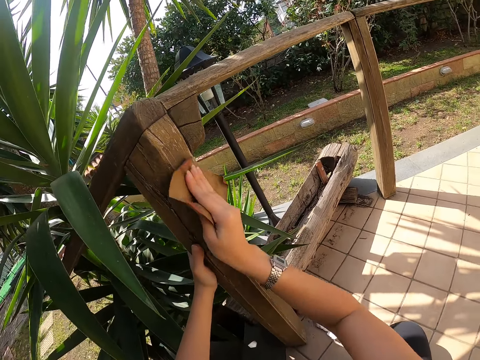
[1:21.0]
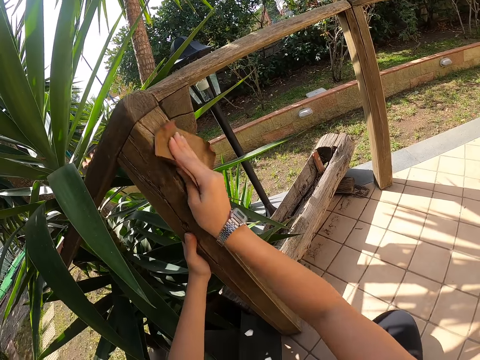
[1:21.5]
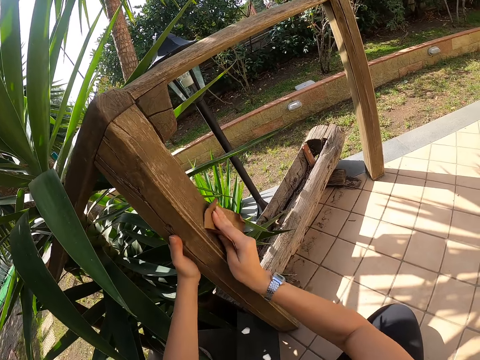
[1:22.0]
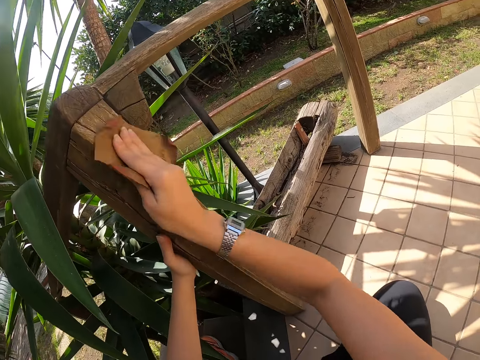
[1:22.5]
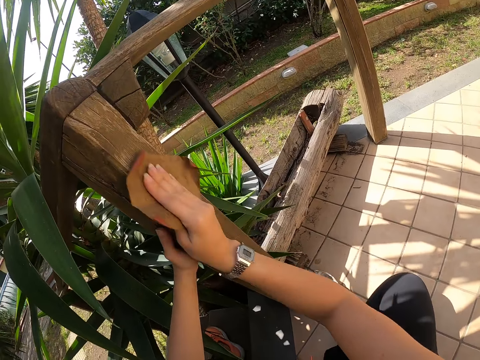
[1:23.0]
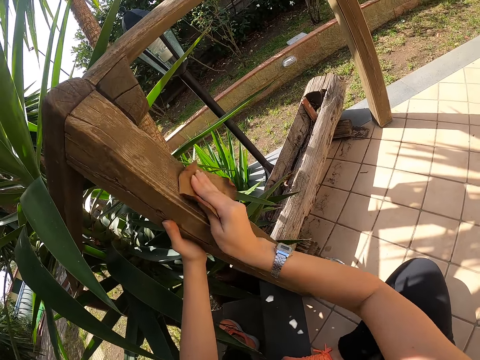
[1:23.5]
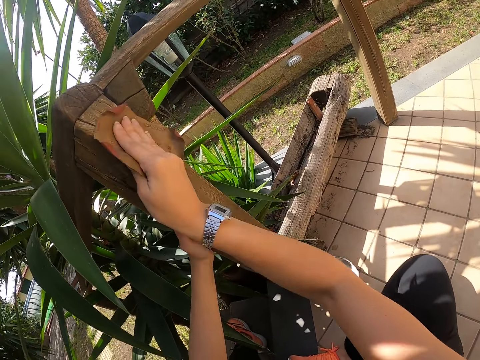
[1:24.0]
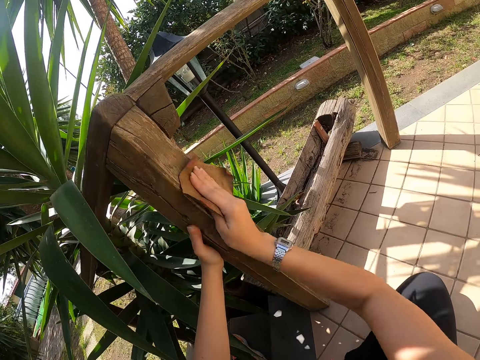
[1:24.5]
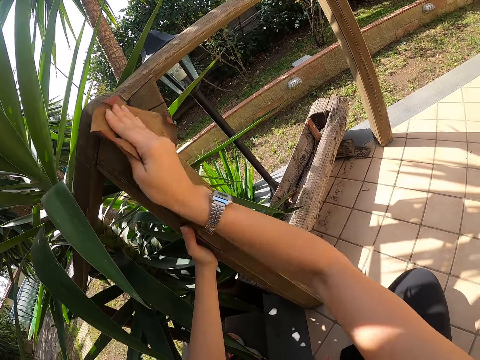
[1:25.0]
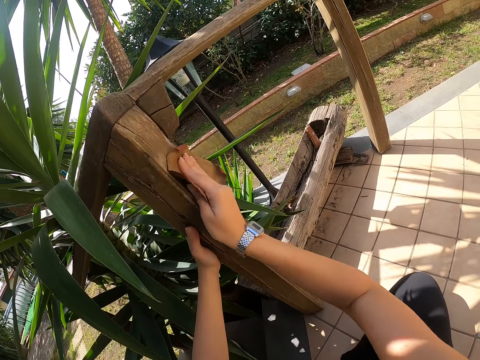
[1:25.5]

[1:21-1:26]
The camera wearer scrubs the wood with the right hand.

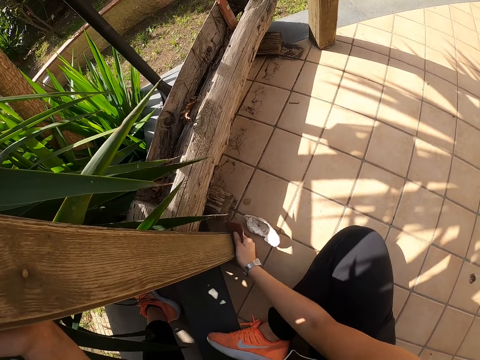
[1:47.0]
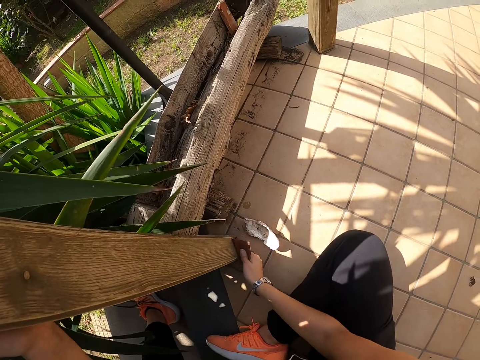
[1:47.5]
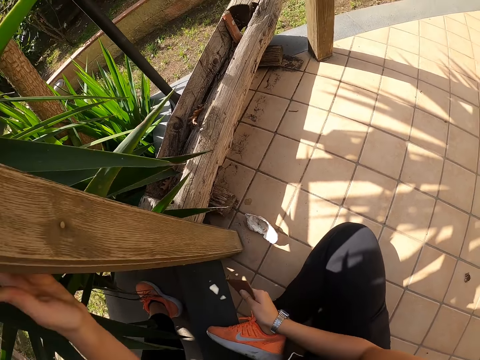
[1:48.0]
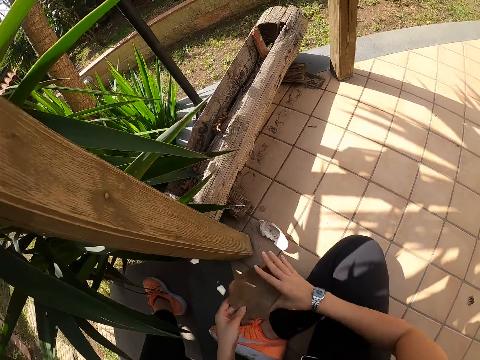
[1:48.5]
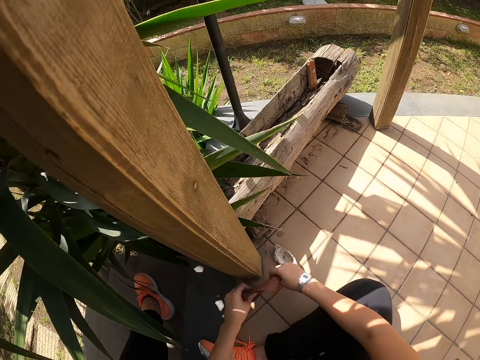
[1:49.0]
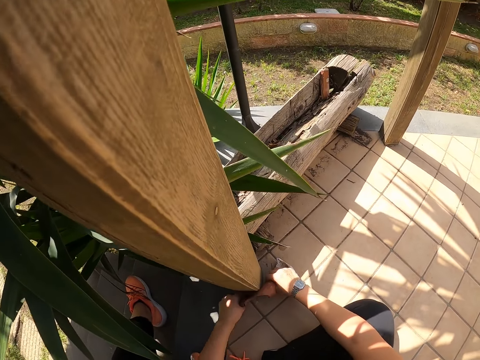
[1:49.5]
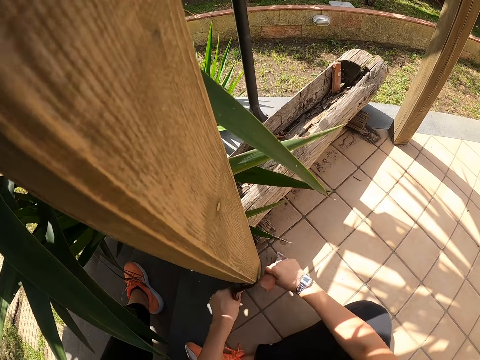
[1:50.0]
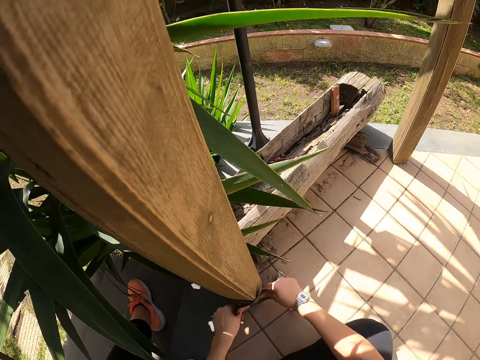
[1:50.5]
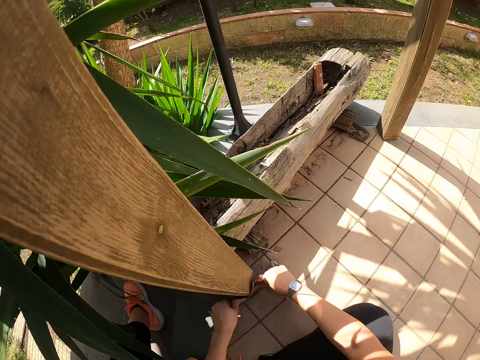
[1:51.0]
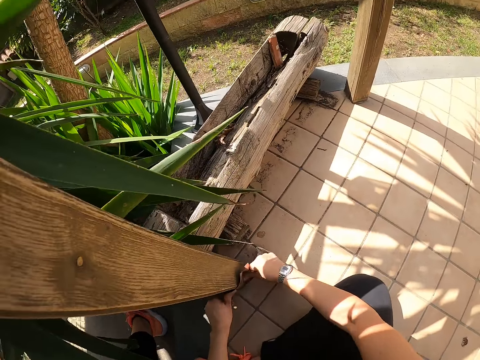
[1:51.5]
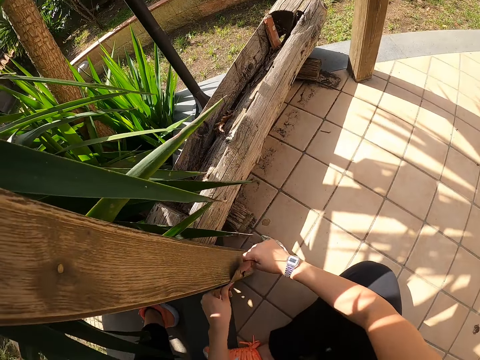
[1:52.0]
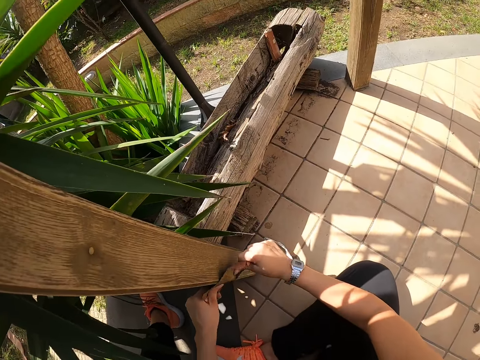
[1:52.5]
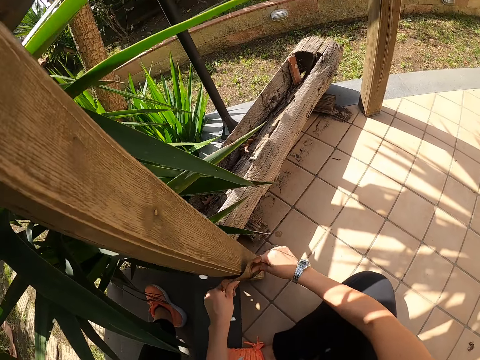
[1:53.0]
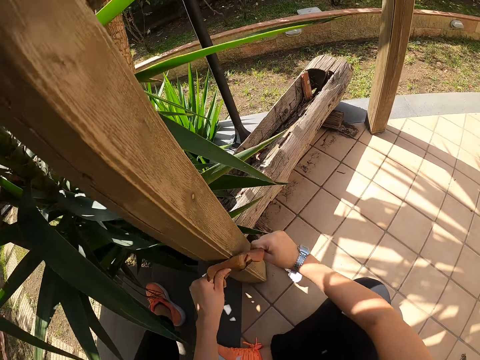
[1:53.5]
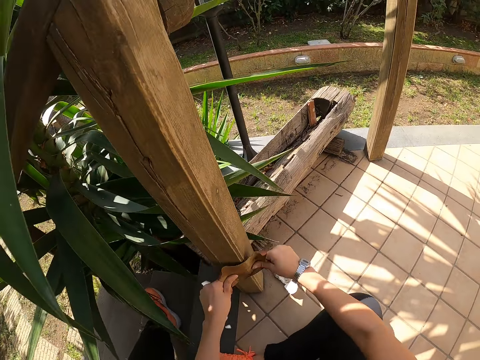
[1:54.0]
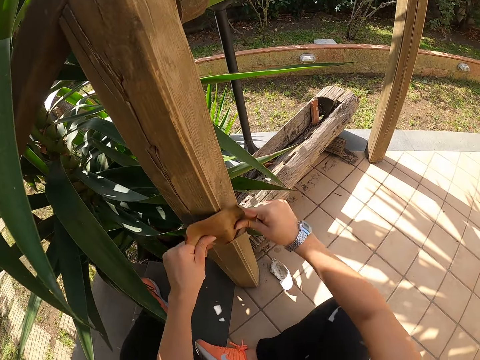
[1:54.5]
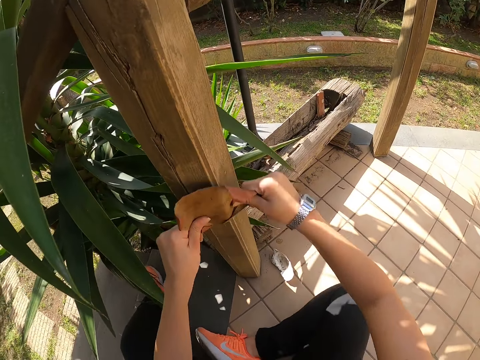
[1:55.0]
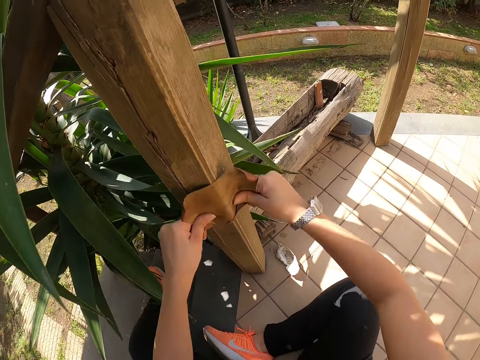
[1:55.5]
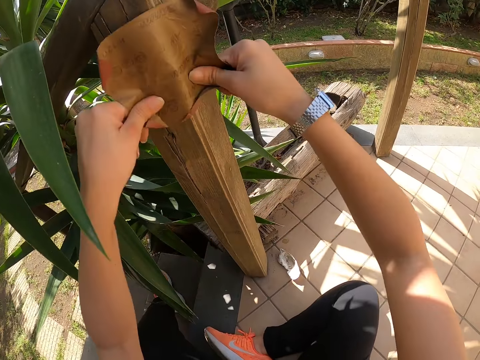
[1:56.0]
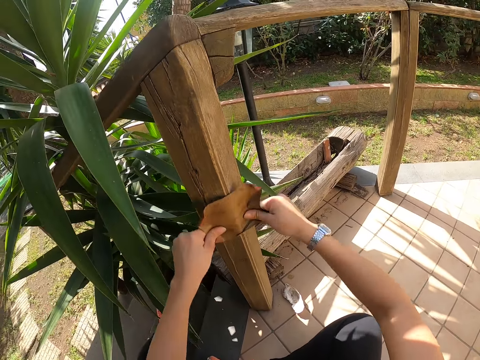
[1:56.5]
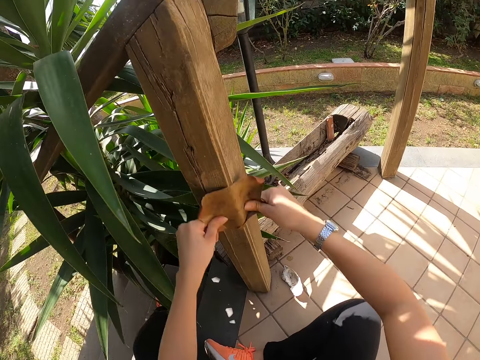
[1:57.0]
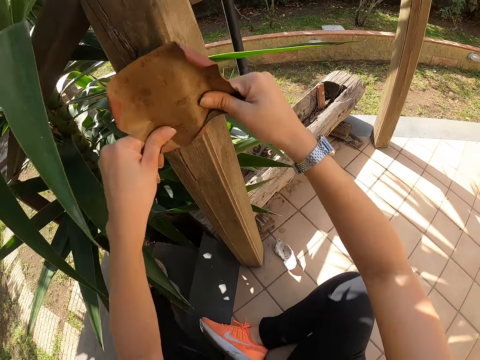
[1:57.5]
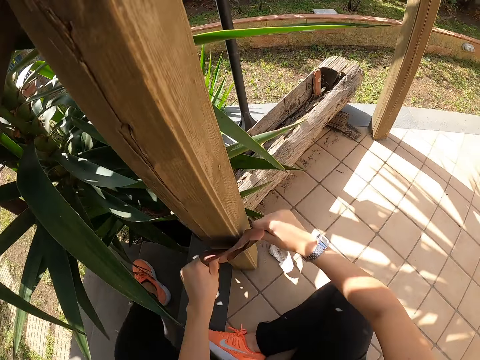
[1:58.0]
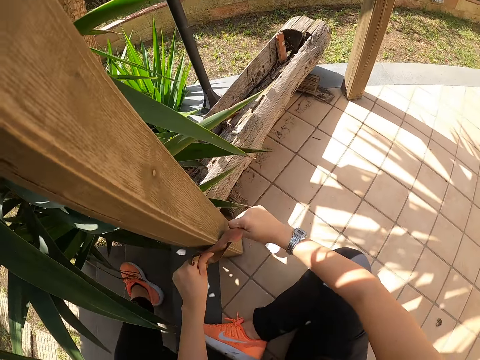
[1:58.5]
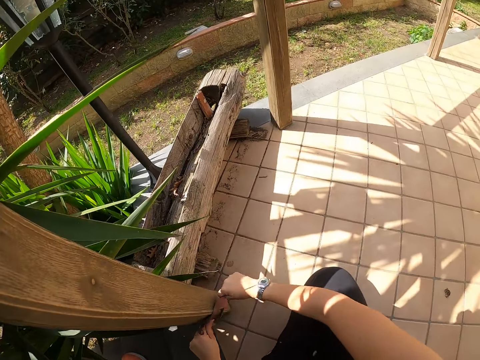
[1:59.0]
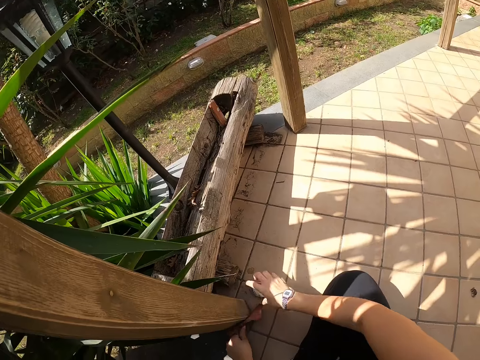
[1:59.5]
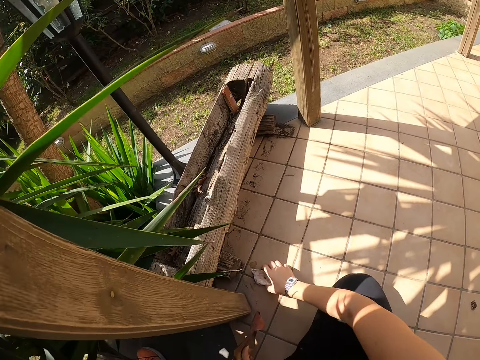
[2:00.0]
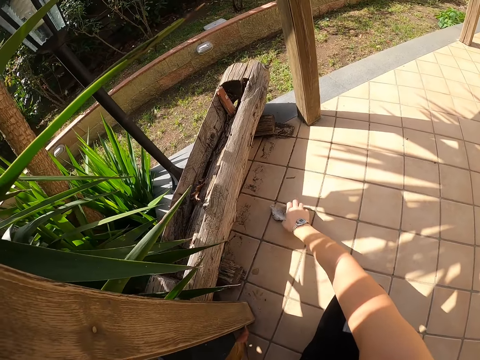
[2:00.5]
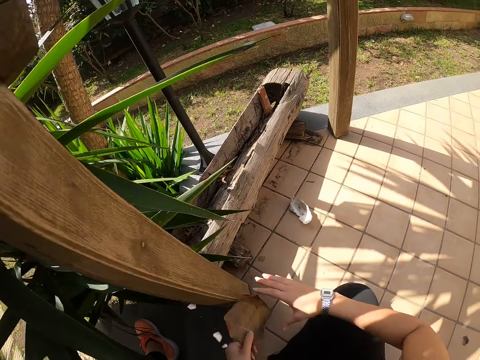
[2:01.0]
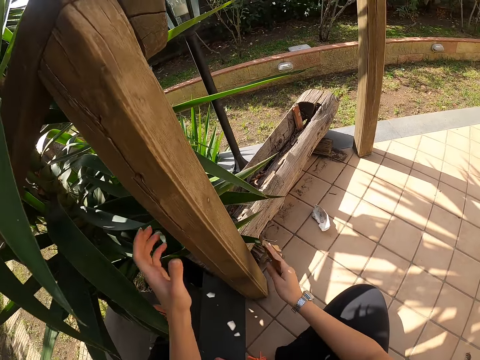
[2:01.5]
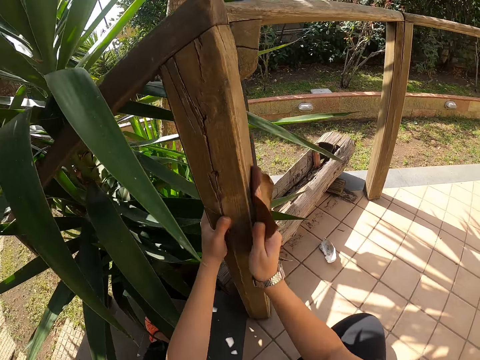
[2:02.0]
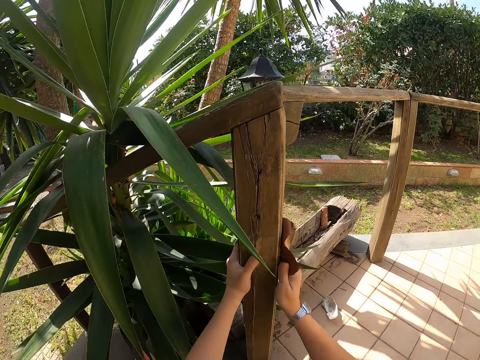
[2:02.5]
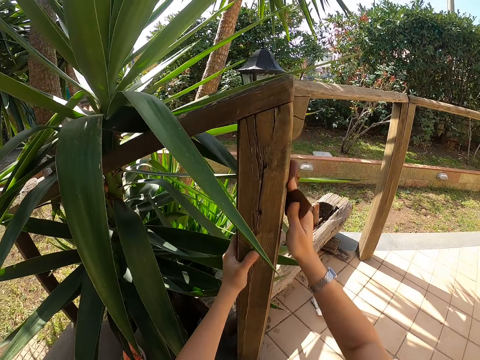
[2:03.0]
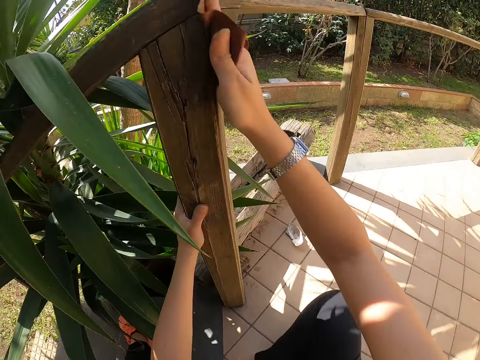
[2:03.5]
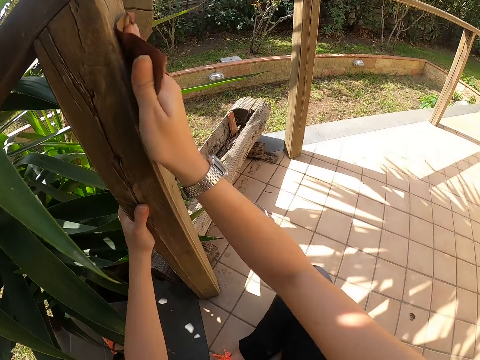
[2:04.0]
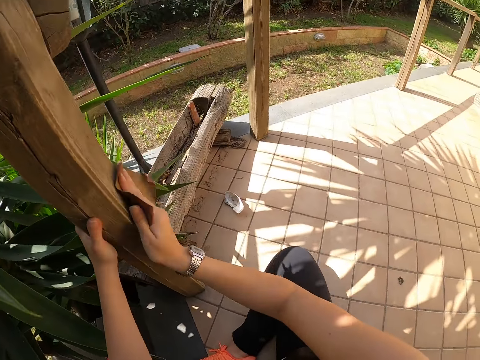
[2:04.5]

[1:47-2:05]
The camera wearer holds a sandpaper with the left hand. They scrub the wood with both hands. They touch a plastic on the floor and place the plastic aside. They adjust a stone. They hold the wood with the left hand. They smoothen the wood with the sandpaper, with the right hand.

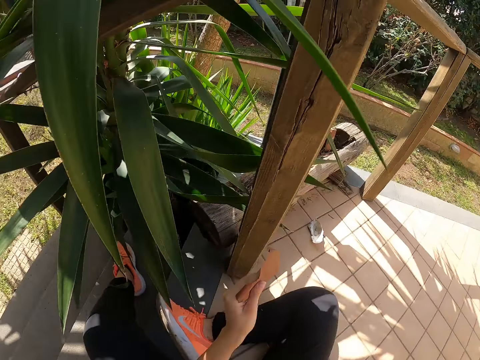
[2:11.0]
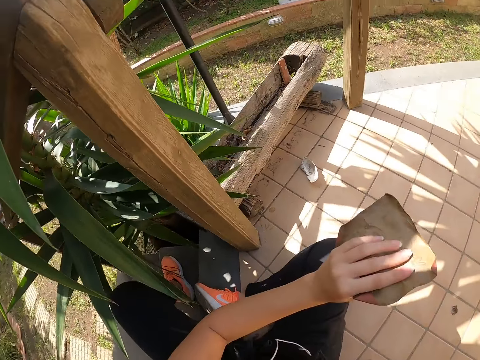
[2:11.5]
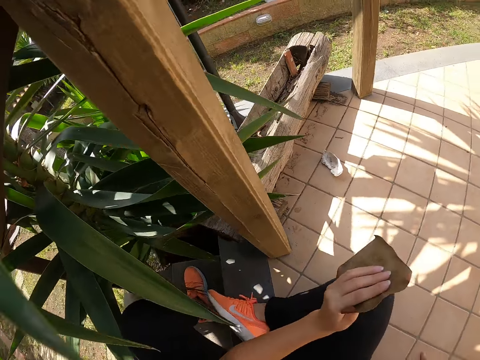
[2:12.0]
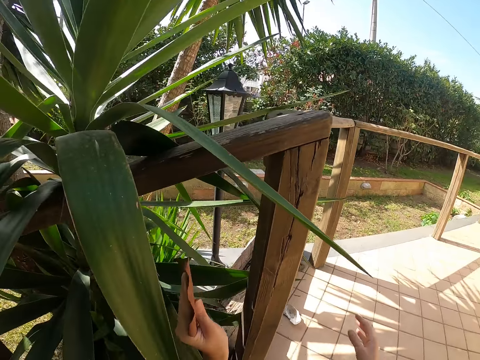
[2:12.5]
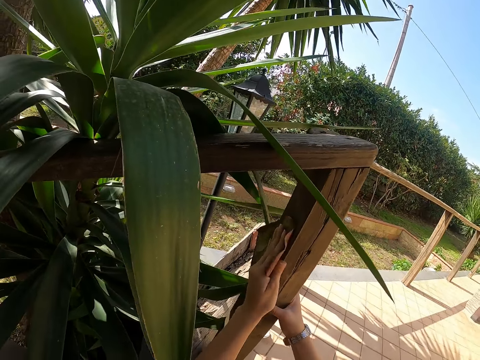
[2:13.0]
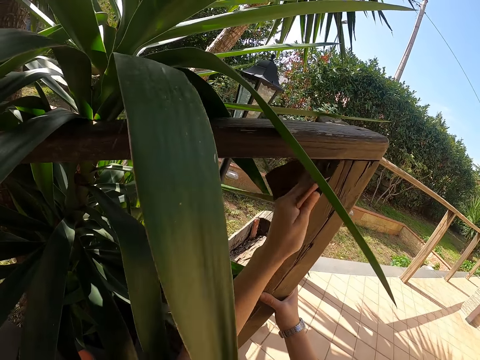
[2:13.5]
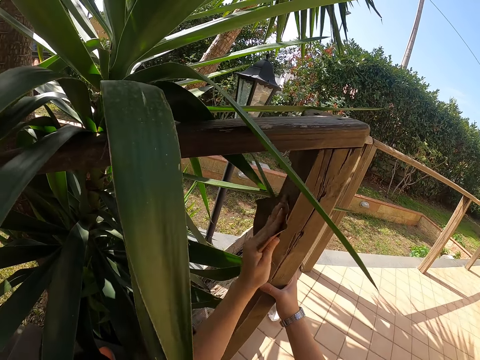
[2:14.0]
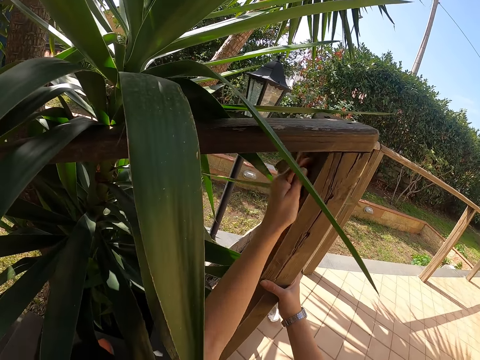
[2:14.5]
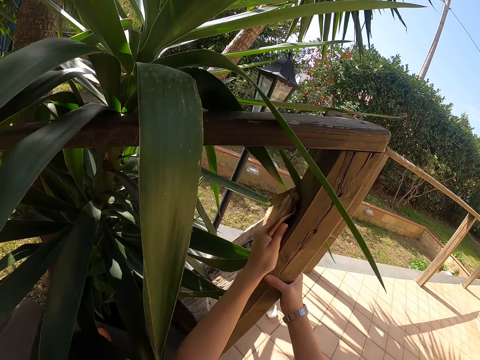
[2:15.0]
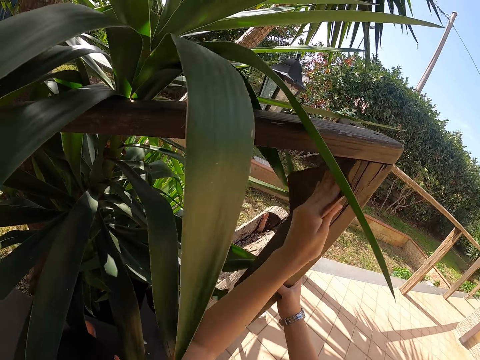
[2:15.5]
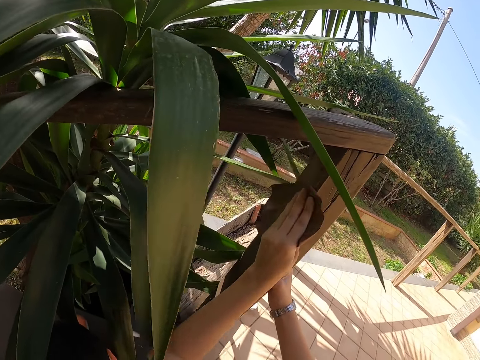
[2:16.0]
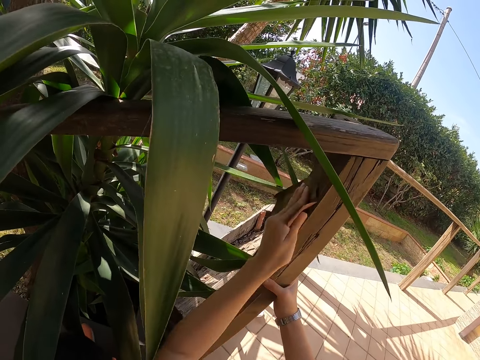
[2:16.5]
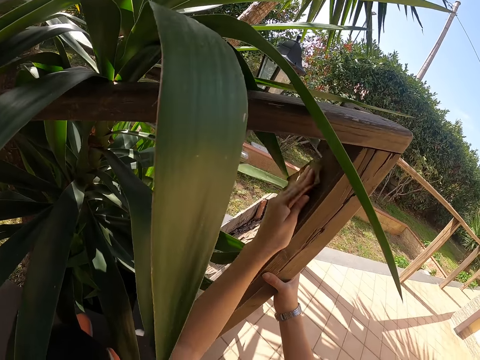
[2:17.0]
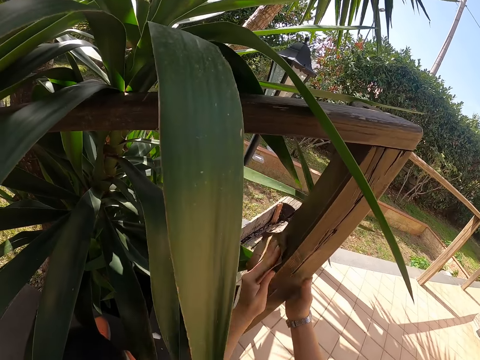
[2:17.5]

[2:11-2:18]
The camera wearer holds the wood with the right hand. They smoothen the wood with a sandpaper, with the left hand.
